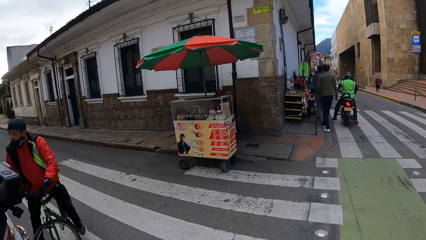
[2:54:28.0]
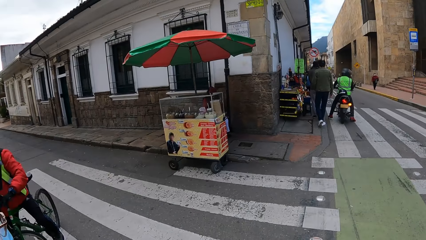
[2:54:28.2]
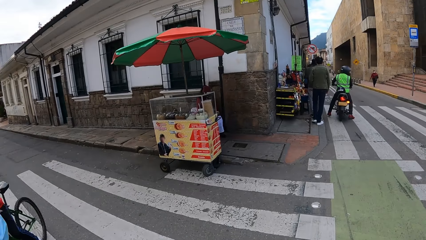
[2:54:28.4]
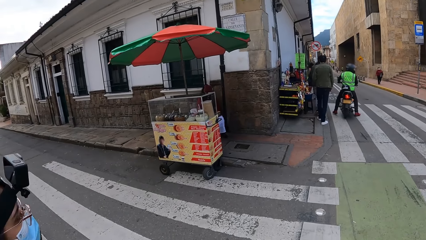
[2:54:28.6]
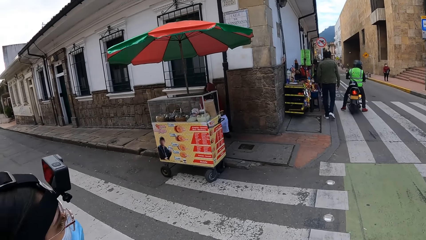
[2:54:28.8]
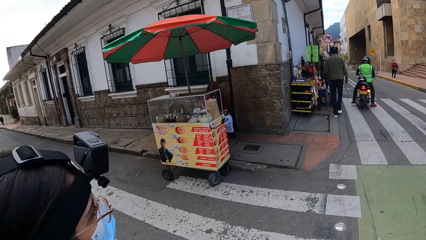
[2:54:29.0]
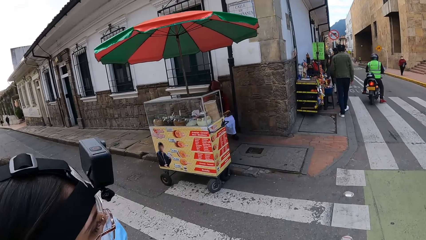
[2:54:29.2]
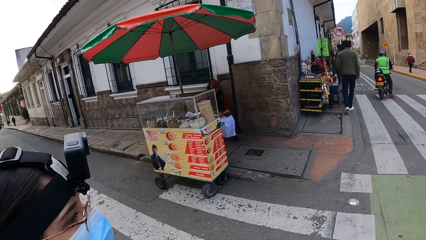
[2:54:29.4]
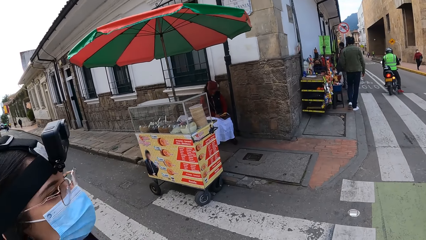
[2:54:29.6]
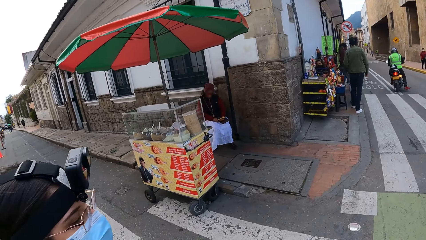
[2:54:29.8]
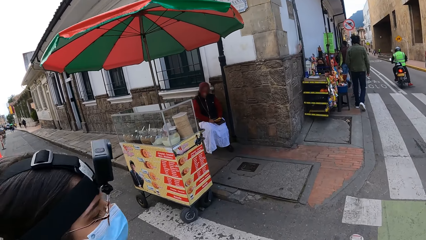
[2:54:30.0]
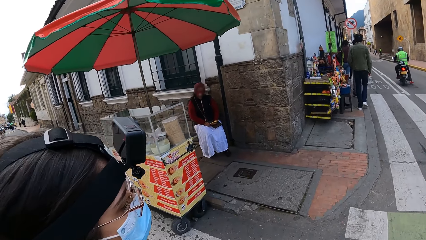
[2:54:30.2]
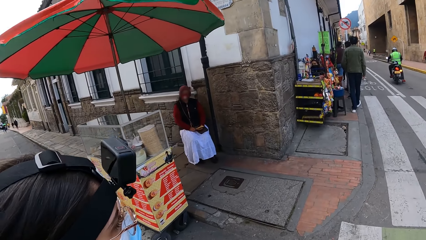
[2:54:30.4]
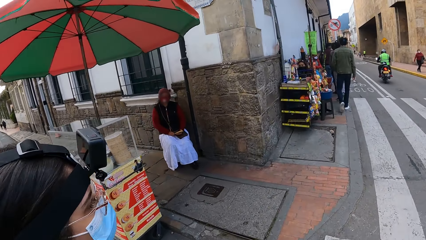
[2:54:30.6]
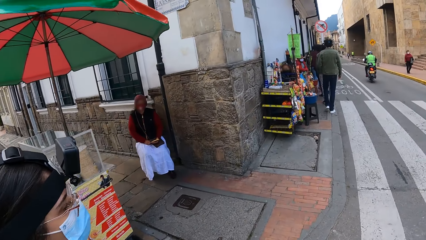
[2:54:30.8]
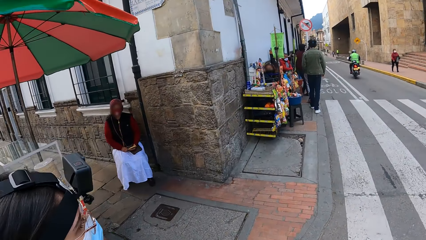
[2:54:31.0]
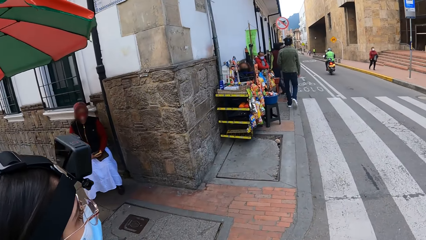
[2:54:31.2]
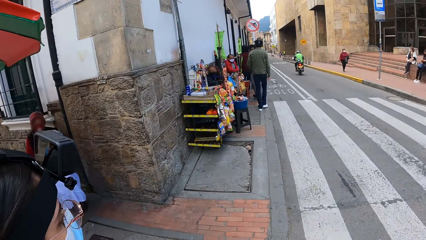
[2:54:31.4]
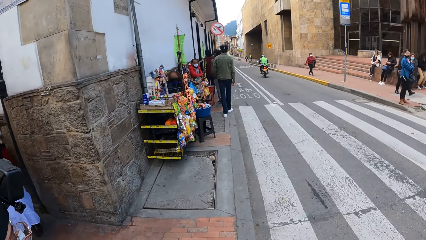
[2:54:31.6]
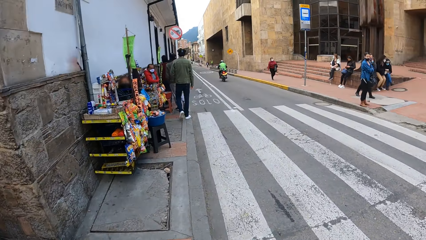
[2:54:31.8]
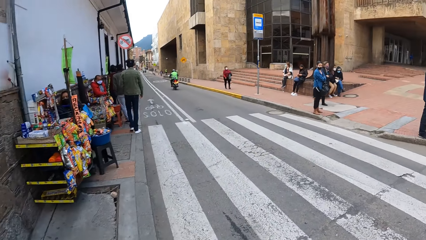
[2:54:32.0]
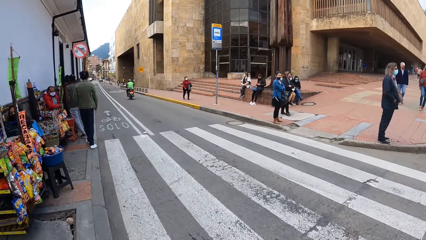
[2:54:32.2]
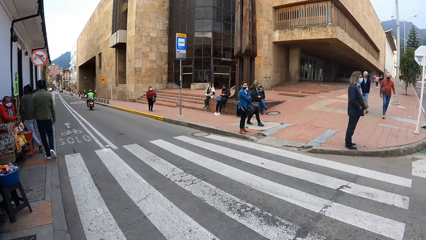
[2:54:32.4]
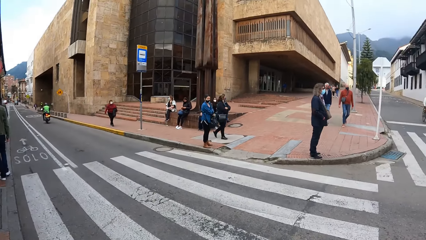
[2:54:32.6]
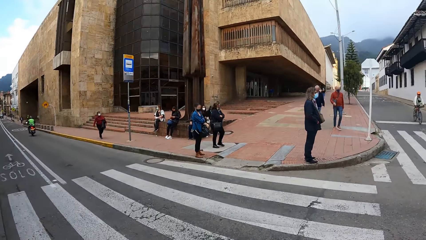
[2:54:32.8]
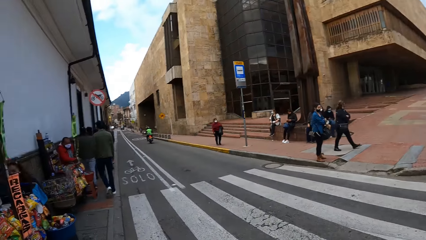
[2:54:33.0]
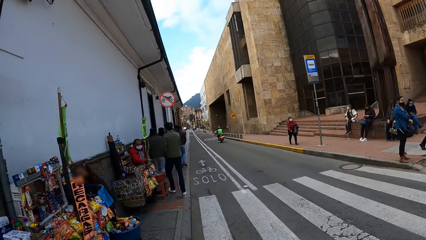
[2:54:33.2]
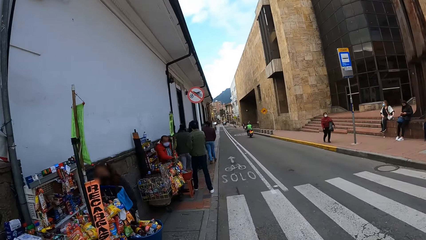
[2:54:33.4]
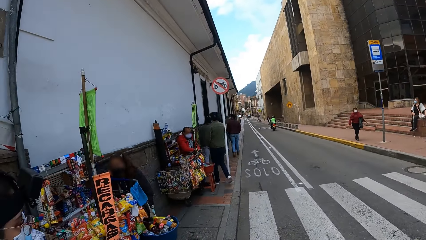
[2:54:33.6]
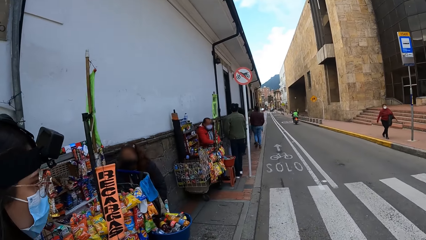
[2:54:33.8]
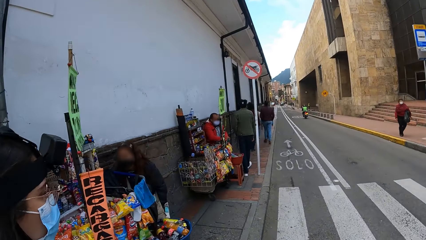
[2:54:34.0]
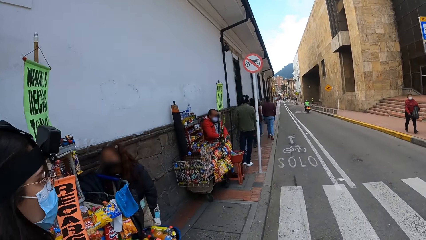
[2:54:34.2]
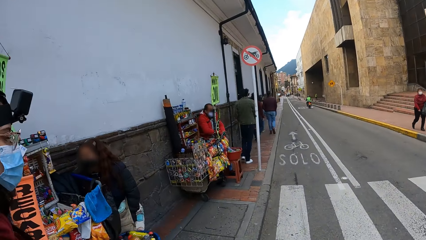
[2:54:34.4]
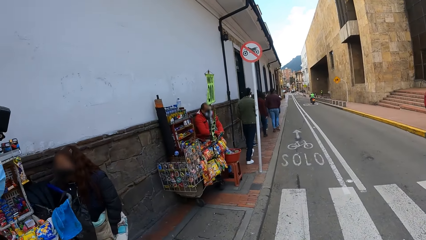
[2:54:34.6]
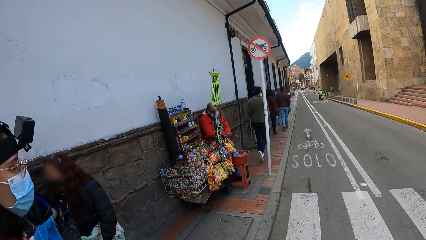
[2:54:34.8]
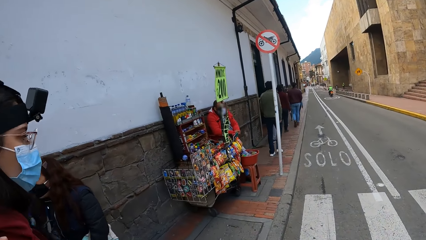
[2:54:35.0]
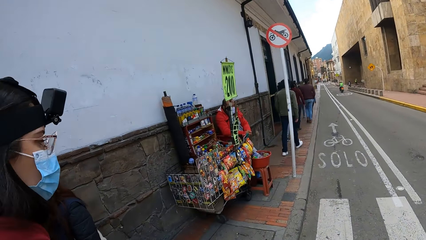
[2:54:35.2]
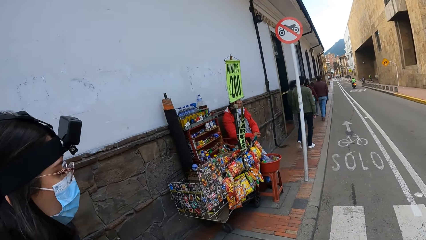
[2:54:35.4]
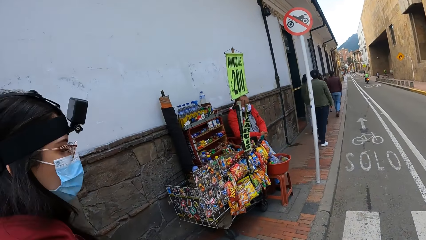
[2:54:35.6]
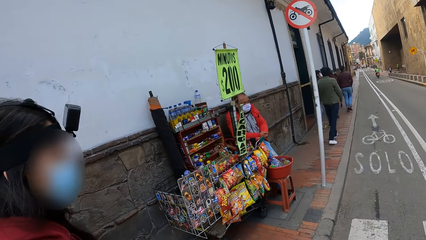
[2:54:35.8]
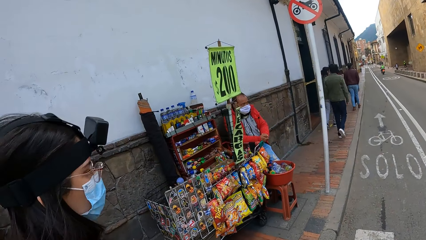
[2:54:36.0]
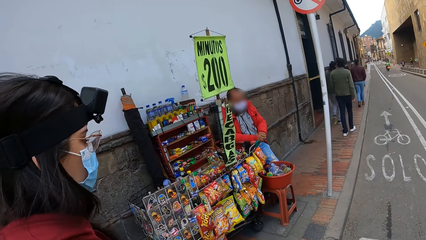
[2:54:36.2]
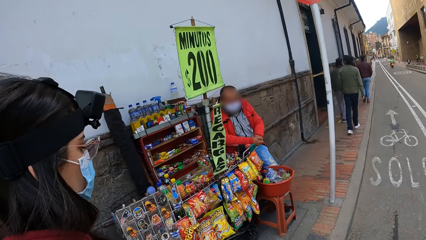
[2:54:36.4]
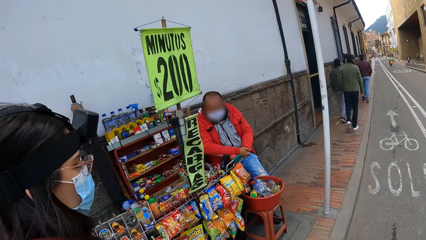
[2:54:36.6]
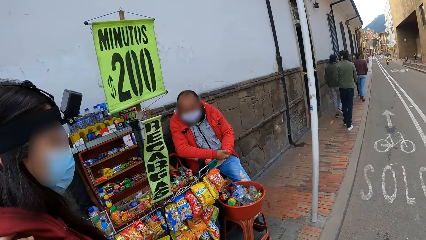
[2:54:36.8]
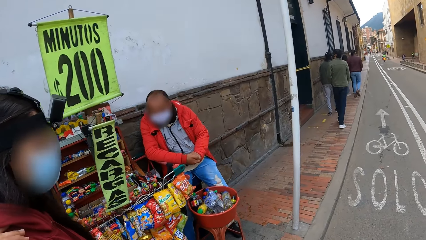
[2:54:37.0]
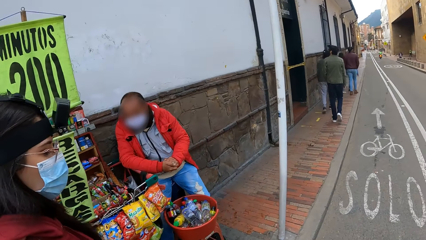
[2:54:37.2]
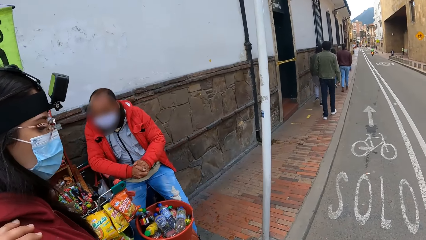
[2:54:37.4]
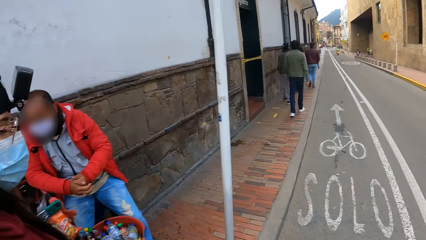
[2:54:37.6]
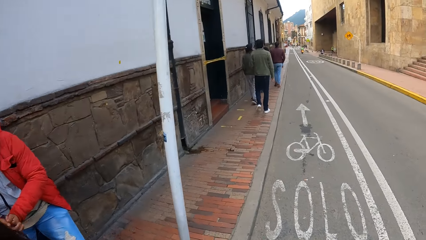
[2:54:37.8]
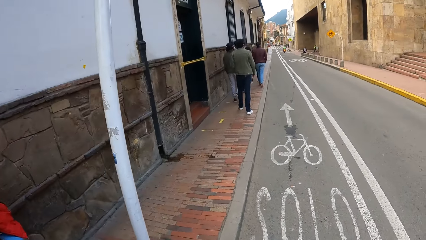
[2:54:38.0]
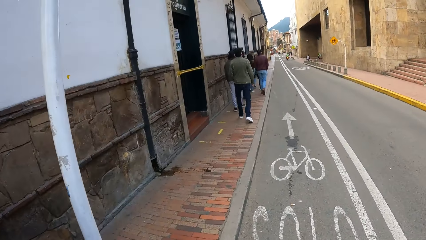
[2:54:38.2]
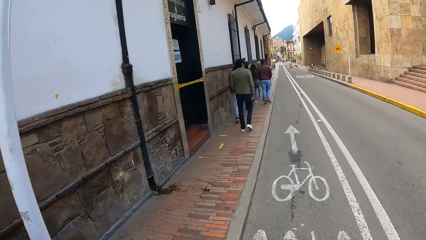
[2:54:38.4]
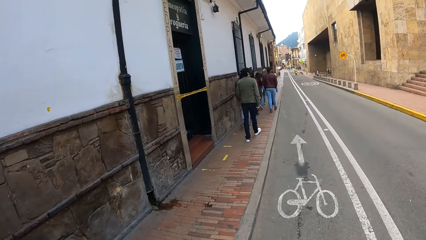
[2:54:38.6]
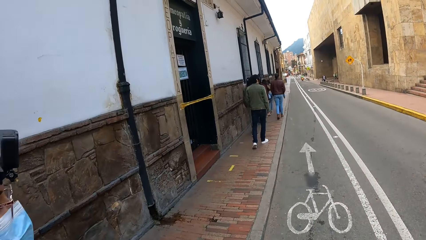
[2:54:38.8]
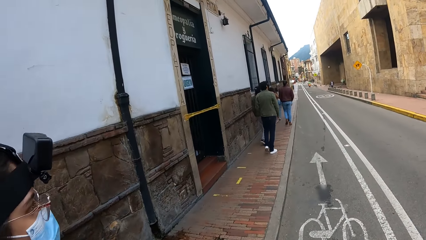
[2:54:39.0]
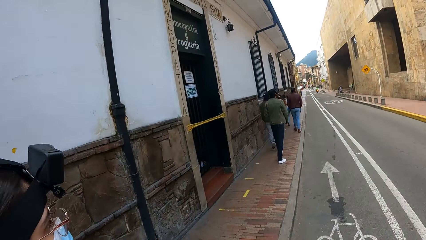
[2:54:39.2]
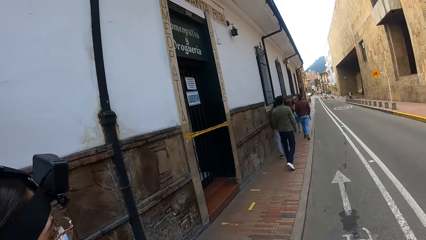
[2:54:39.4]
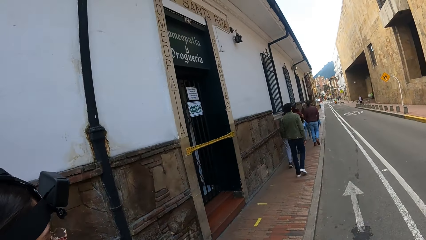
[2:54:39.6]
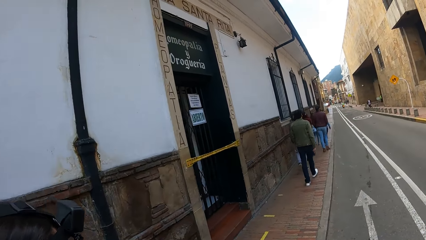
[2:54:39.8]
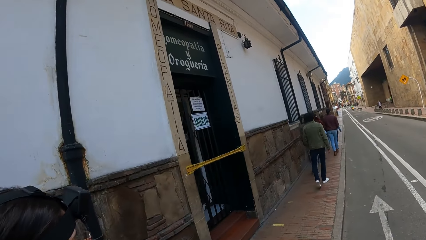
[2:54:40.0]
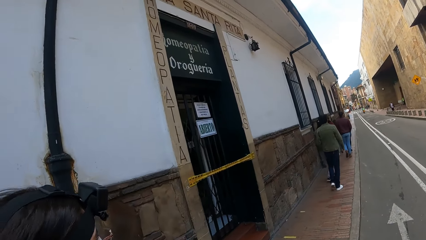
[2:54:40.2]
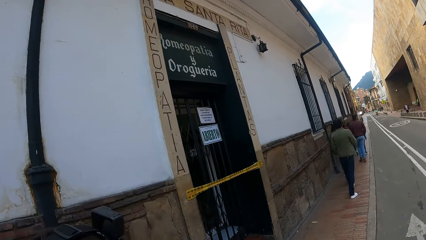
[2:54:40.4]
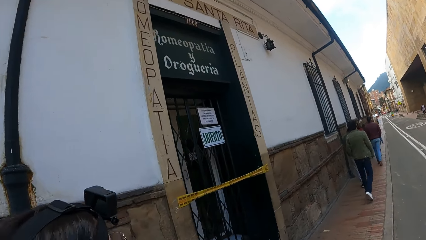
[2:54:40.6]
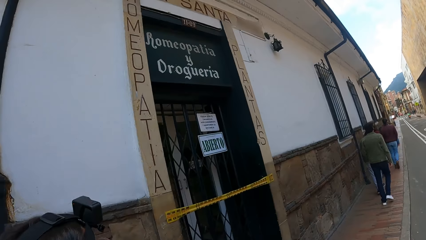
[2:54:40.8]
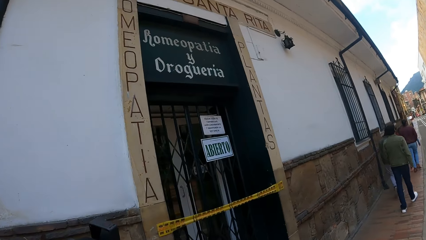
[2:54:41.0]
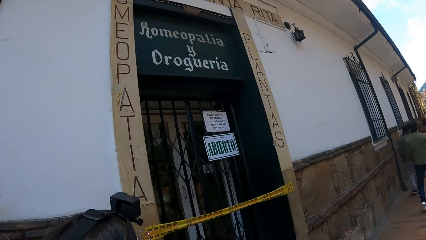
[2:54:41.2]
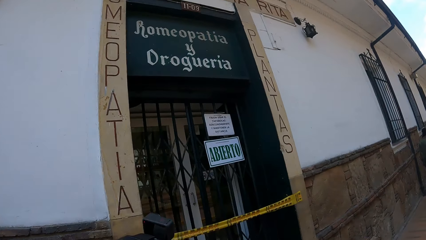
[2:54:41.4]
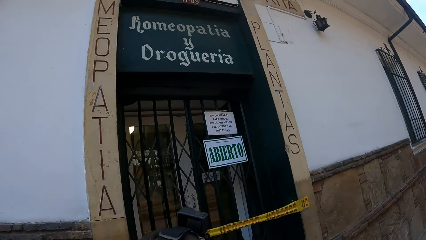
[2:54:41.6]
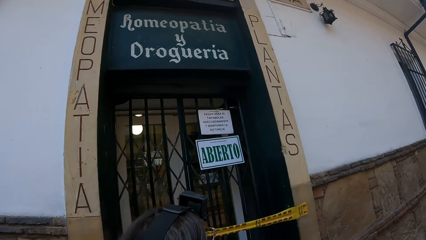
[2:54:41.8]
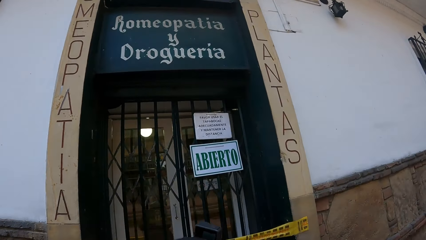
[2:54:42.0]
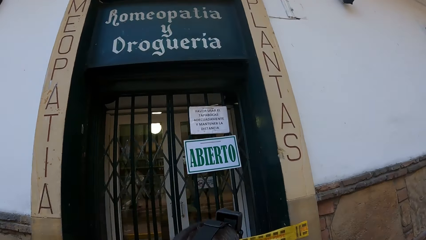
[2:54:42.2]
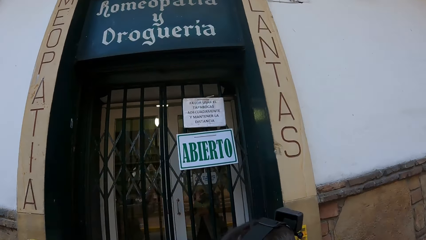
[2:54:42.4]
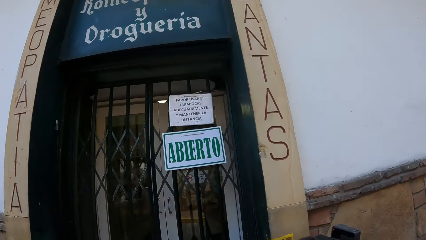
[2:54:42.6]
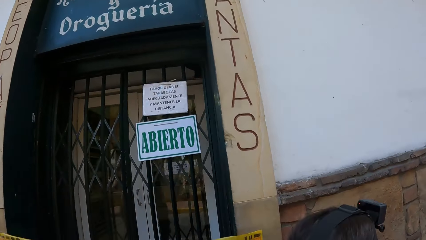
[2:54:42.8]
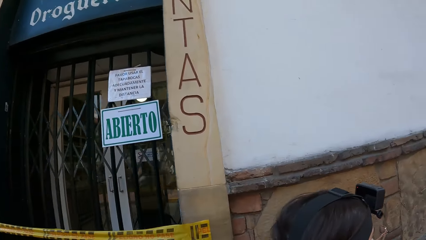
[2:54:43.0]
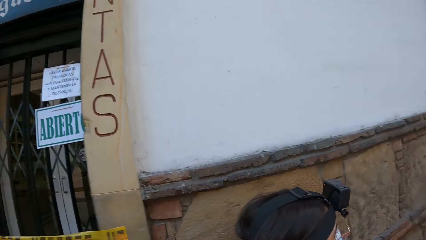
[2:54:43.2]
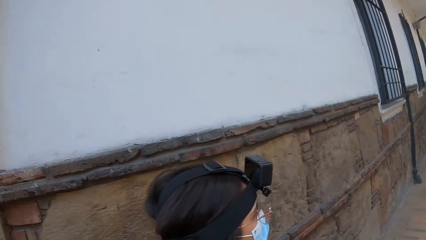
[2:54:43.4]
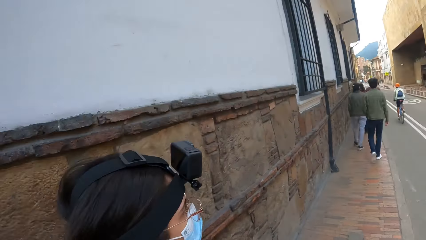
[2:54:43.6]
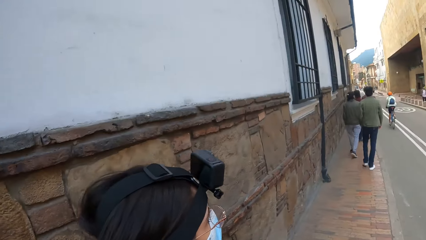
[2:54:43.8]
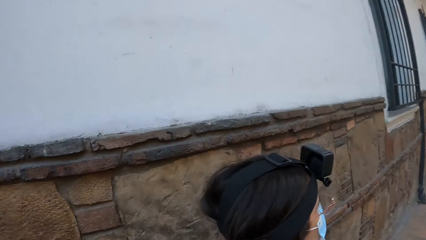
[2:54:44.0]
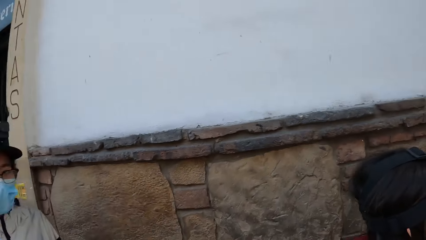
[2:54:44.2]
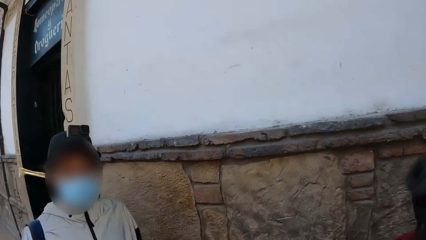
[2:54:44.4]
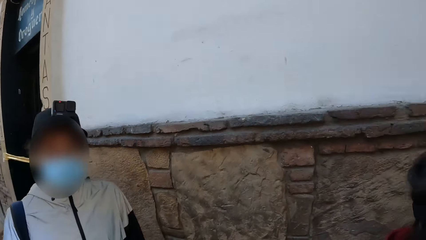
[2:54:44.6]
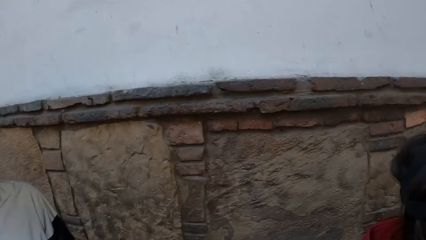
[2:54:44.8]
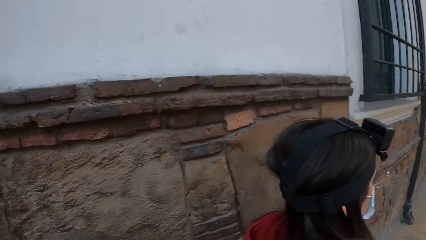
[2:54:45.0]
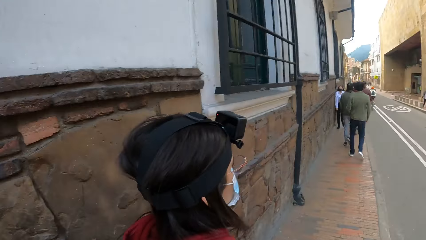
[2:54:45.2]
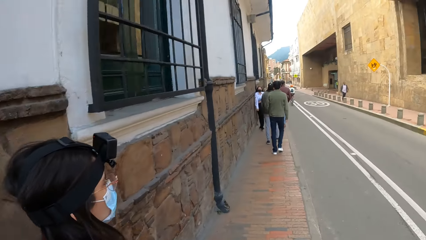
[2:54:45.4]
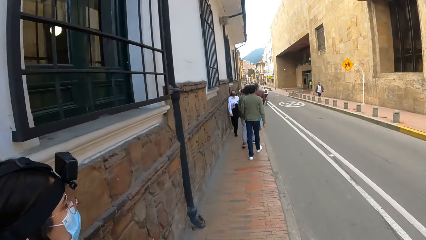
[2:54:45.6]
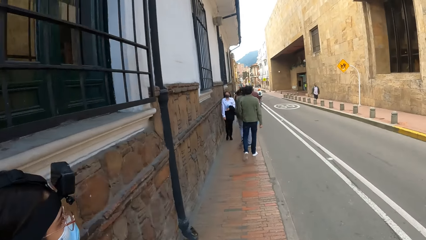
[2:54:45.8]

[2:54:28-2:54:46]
A man rides a bicycle past the camera wearer. The camera wearer and the man walk along the street.
